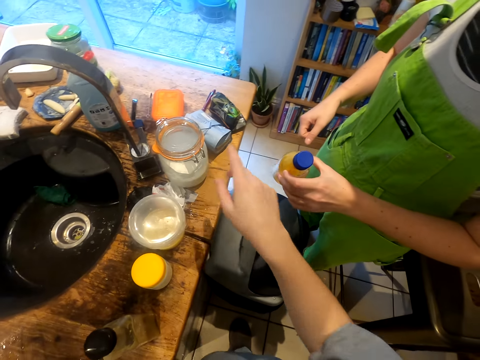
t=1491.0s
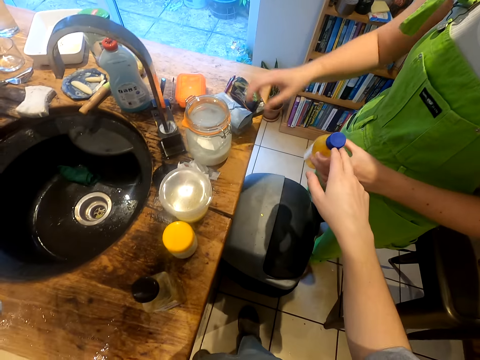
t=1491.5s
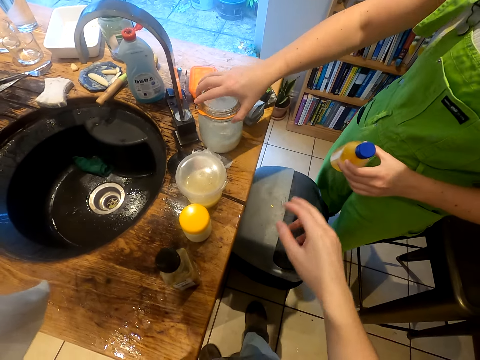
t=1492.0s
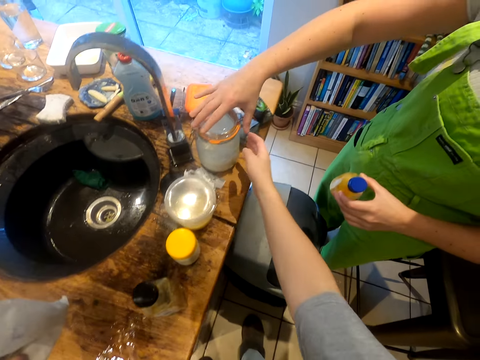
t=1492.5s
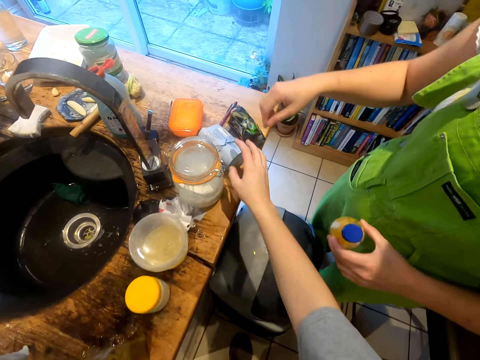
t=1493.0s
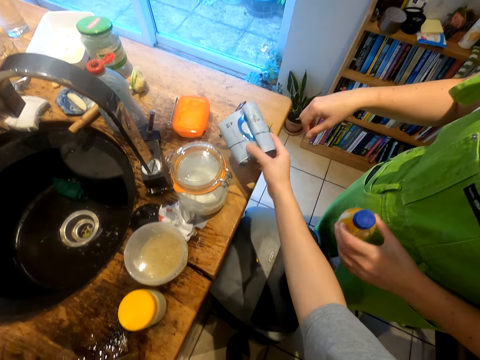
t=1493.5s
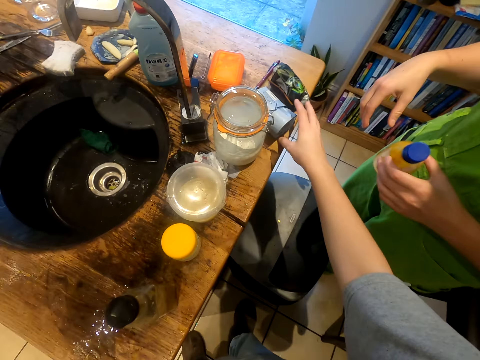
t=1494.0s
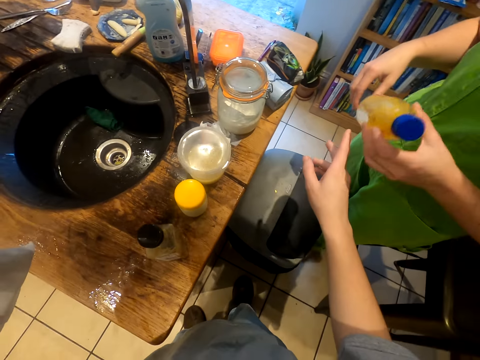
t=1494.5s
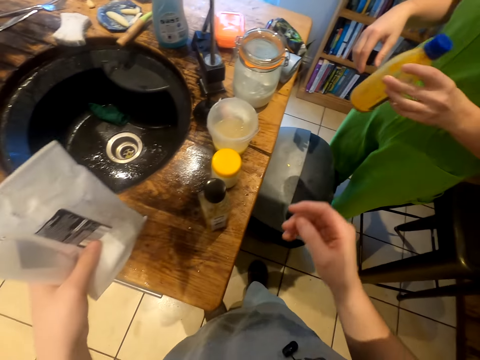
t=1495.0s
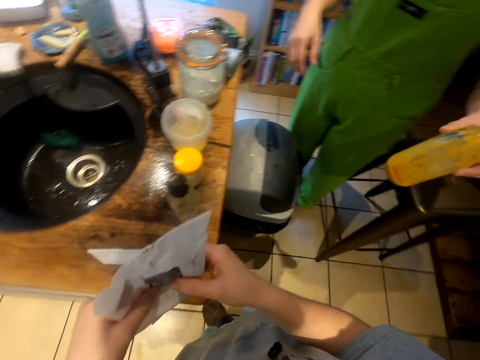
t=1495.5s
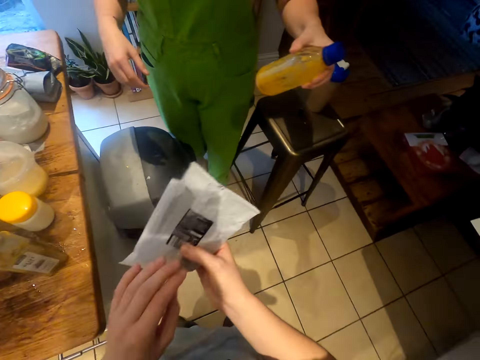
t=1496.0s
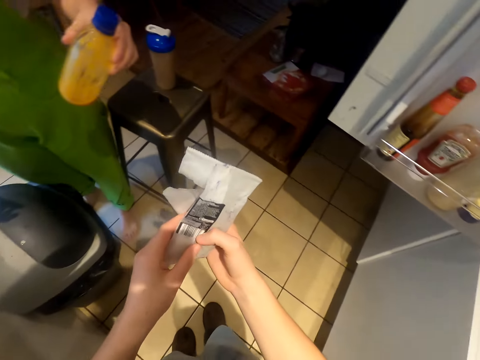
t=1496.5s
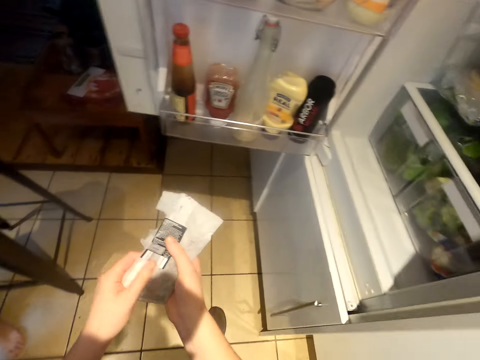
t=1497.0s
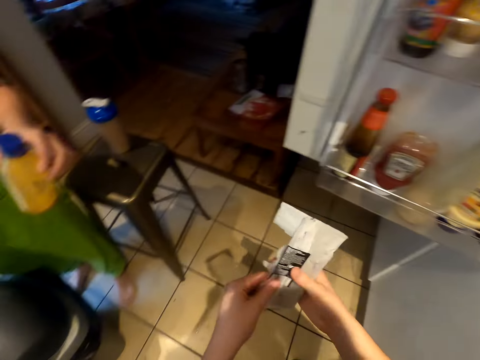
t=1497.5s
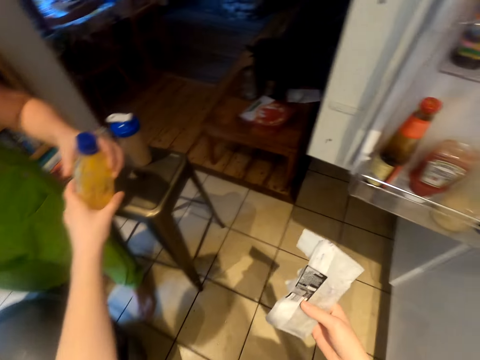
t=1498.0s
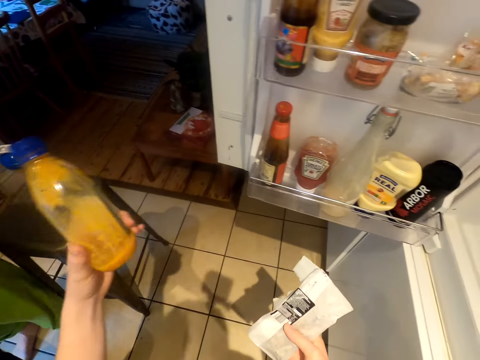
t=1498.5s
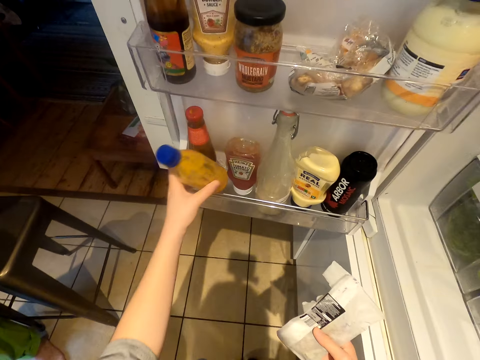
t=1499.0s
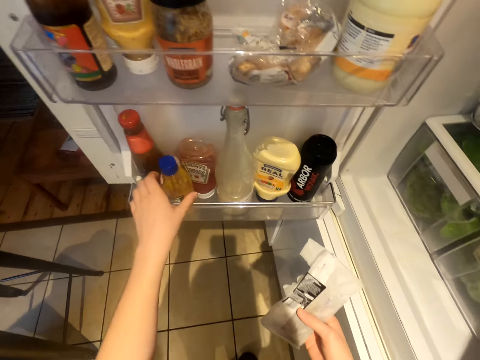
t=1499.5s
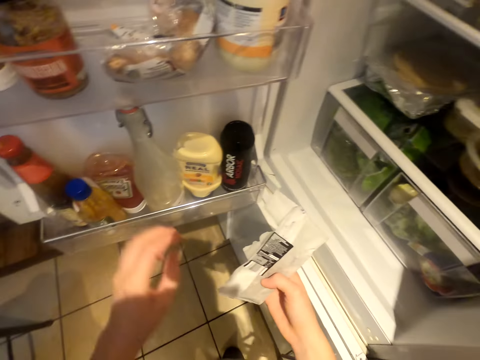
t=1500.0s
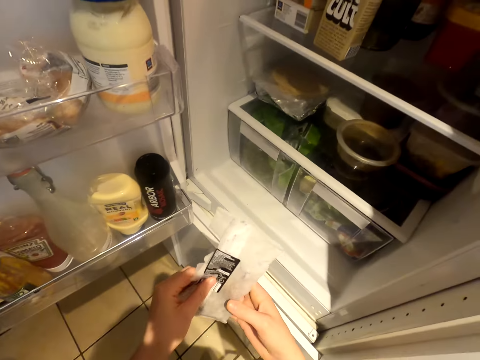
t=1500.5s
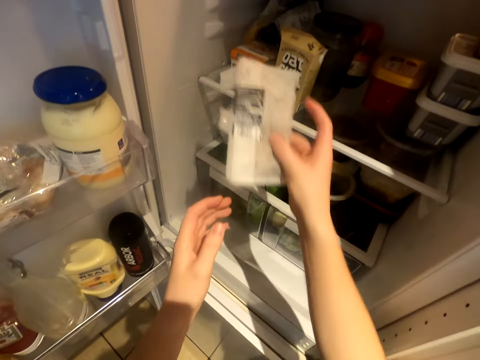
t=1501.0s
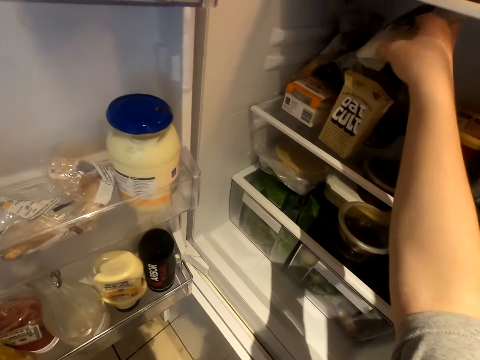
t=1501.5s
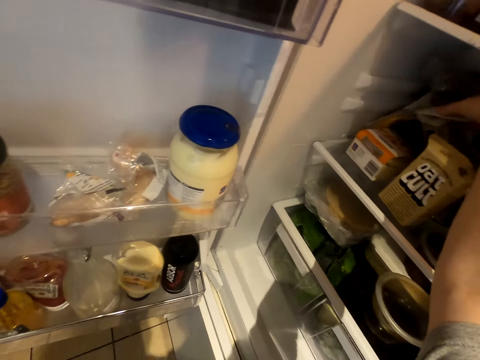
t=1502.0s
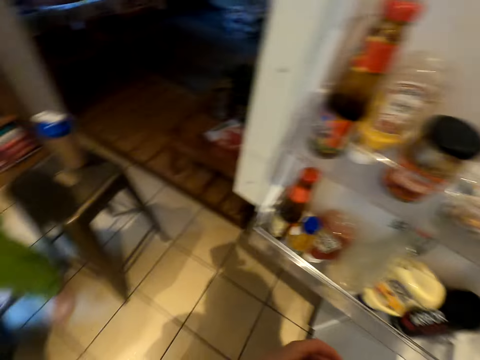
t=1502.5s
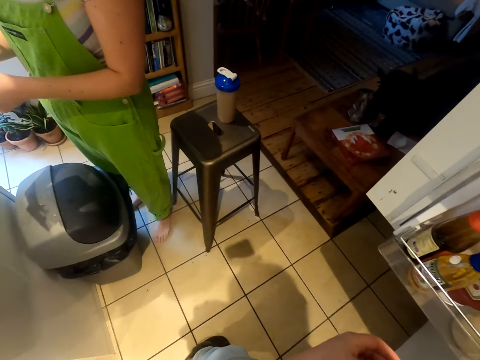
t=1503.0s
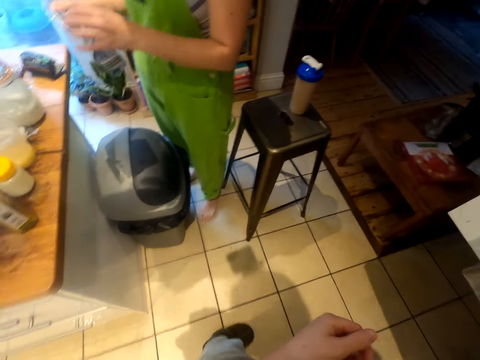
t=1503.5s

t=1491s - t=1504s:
The camera wearer picks up the packet. They take the bottle from a person. They put the bottle in the fridge, in the guard rail. They put the packet in the fridge.

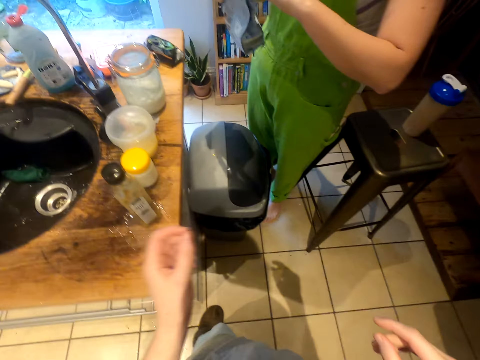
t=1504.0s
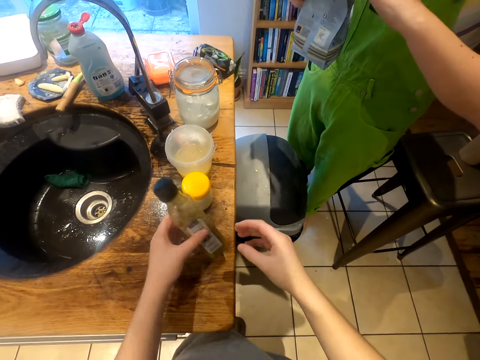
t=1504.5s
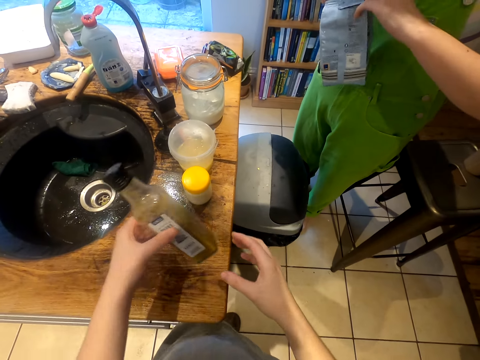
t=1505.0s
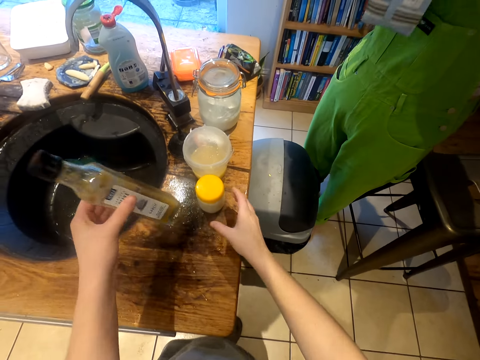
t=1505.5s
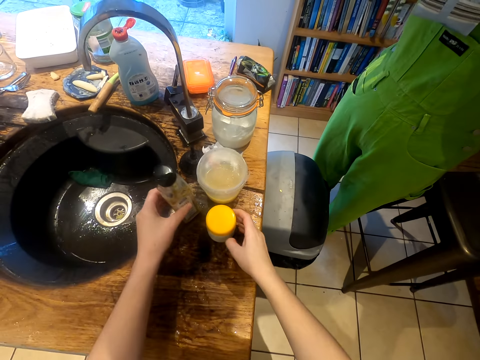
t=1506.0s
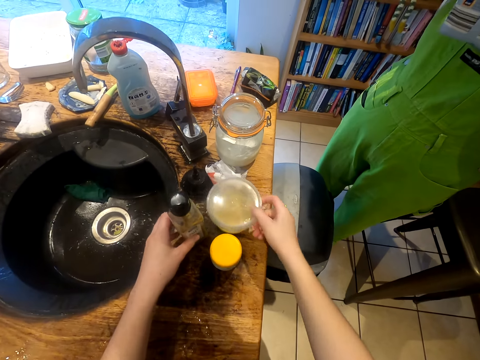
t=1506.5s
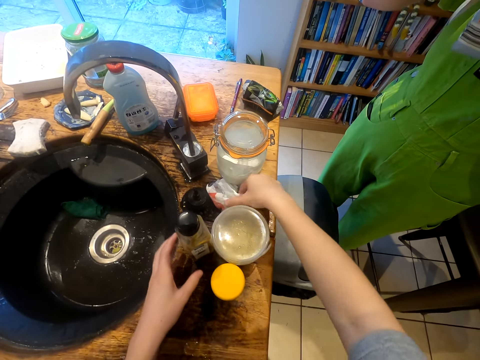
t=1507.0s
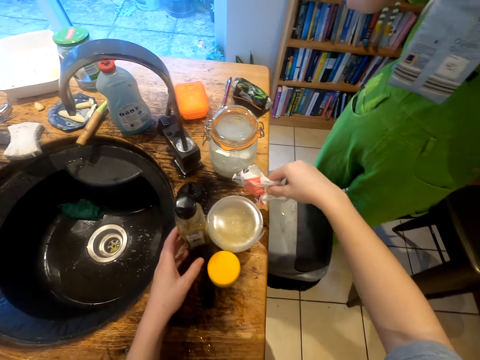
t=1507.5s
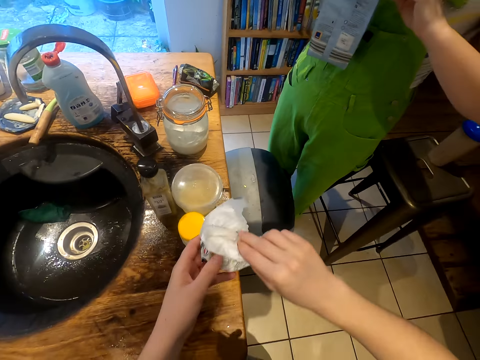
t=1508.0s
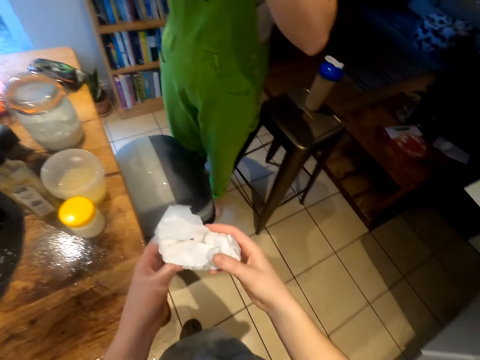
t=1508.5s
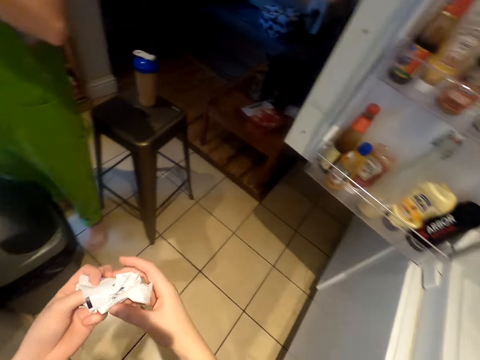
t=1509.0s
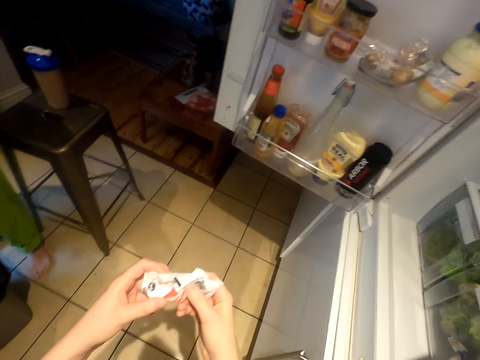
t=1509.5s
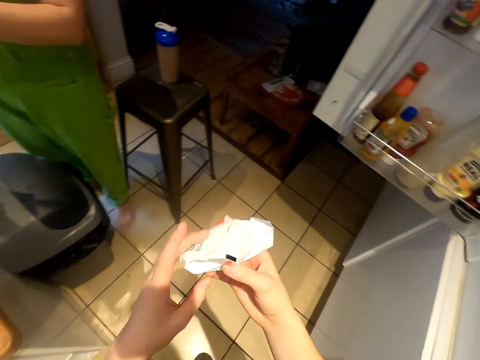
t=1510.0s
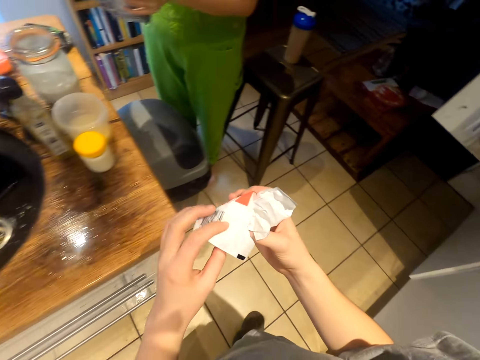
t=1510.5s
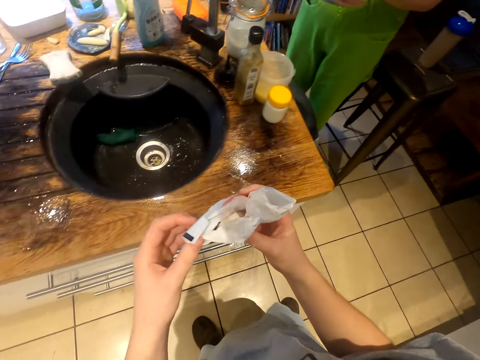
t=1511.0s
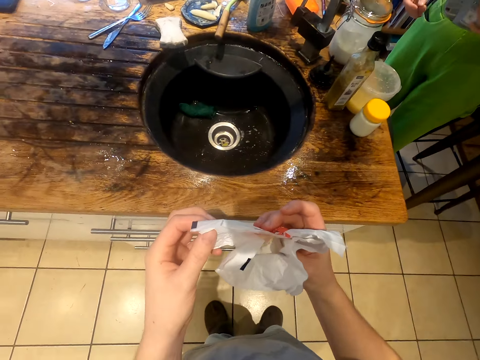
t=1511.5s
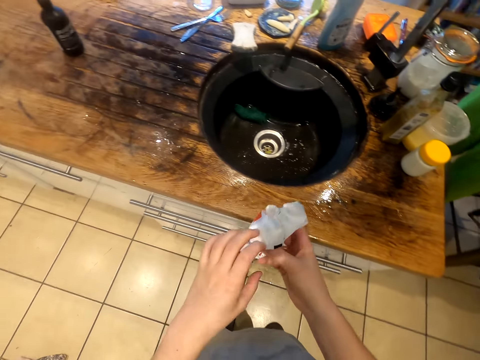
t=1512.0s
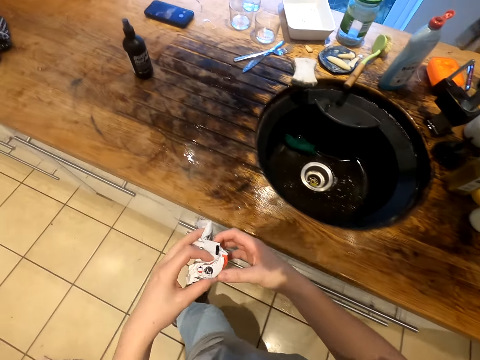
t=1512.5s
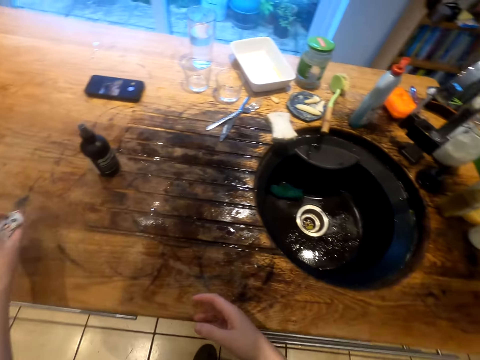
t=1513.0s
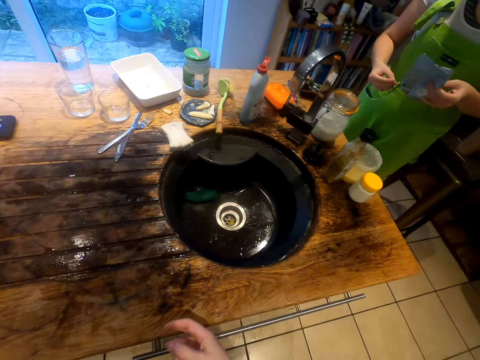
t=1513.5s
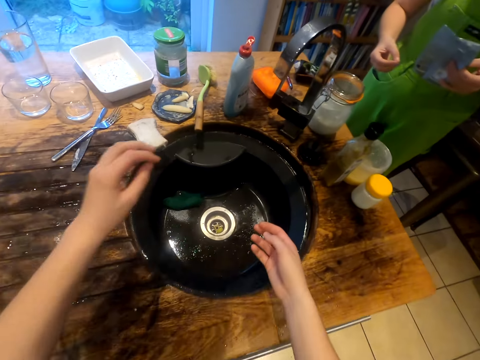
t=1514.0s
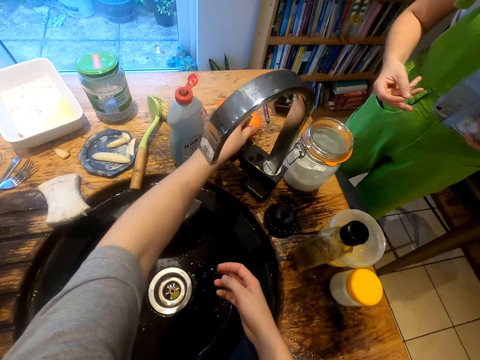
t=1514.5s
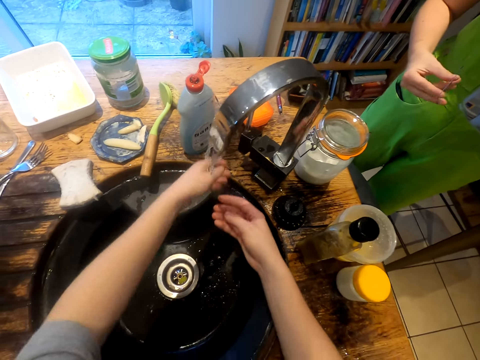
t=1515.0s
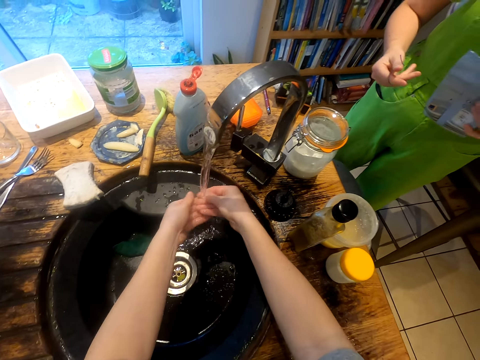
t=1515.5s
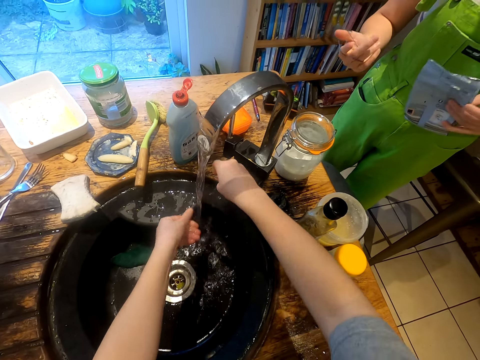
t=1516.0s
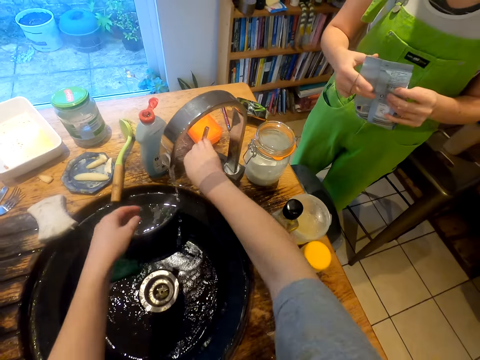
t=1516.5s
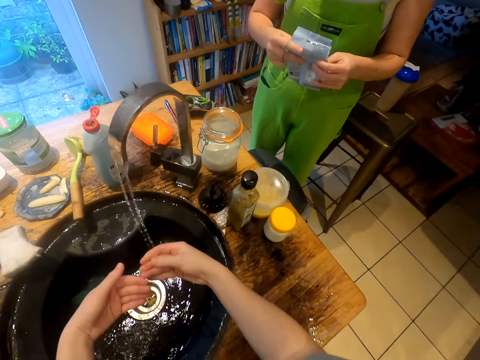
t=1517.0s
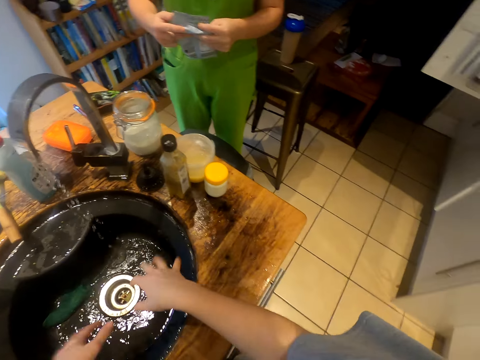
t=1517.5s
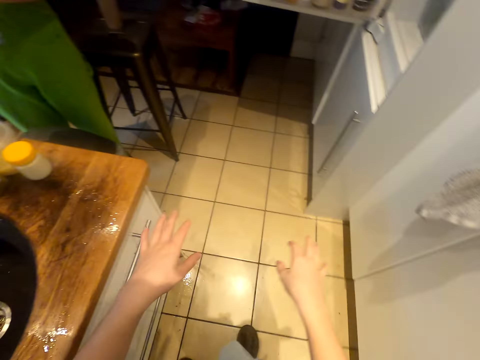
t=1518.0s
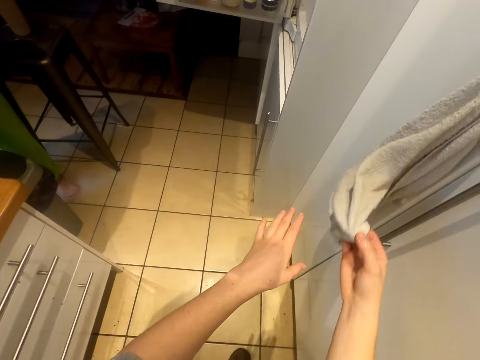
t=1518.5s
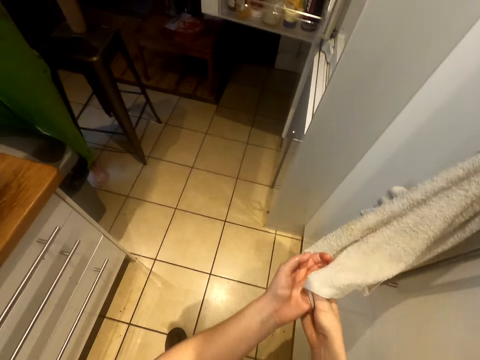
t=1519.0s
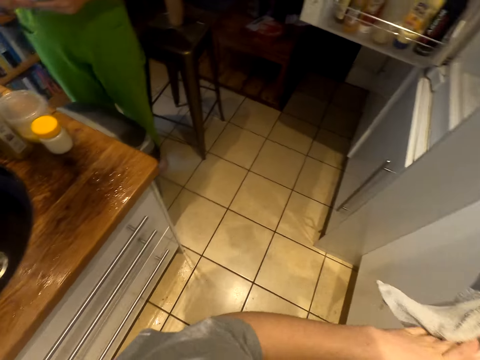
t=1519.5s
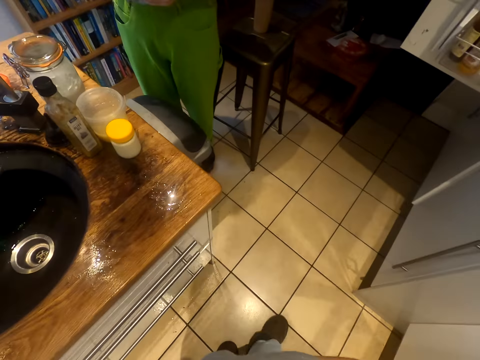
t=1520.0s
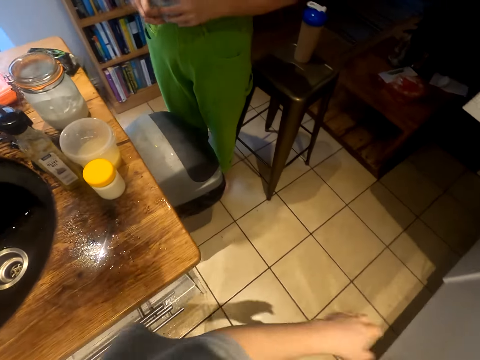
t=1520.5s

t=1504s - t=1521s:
The camera wearer picks up a bottle of something. She puts the bottle on the kitchen counter. She picks up a paper and opens the paper. A woman talks with the camera wearer. The camera wearer puts the paper on the table. She opens the tap, washes her hands and turns off the tap. She wipes her hands with the kitchen towel.
